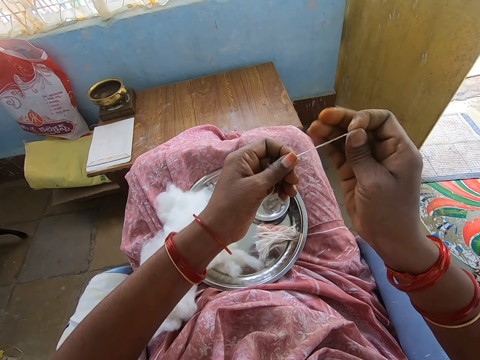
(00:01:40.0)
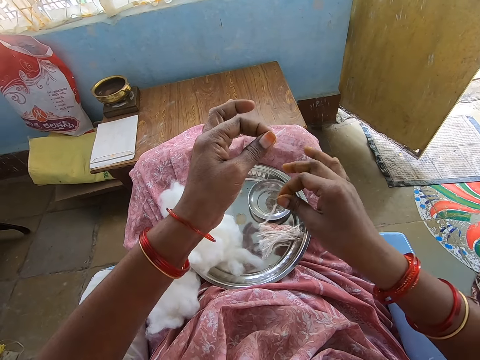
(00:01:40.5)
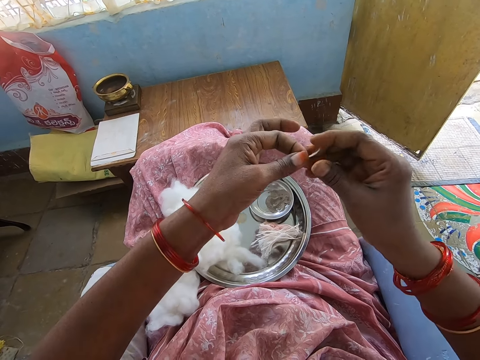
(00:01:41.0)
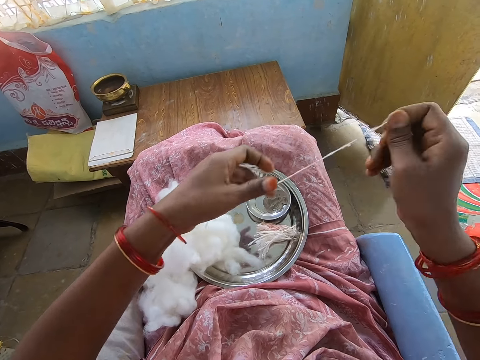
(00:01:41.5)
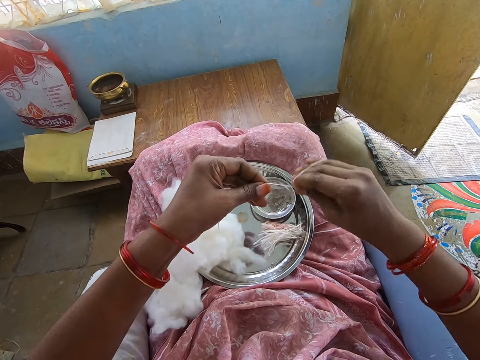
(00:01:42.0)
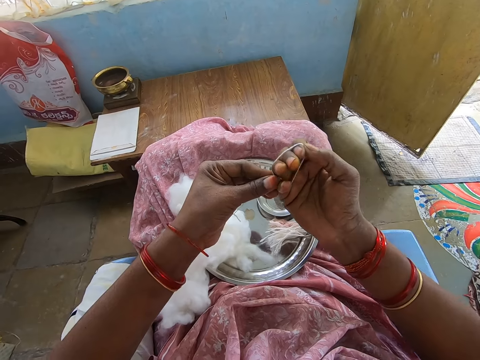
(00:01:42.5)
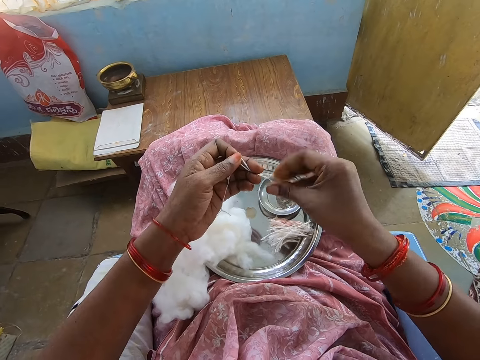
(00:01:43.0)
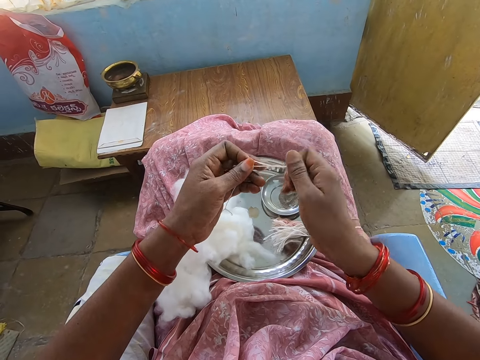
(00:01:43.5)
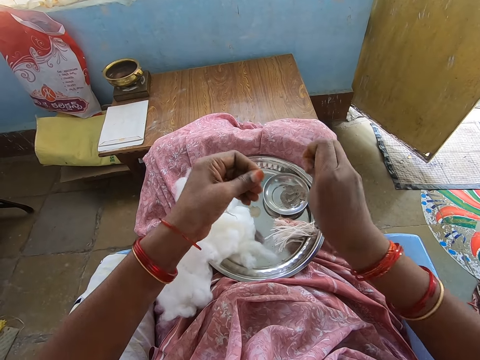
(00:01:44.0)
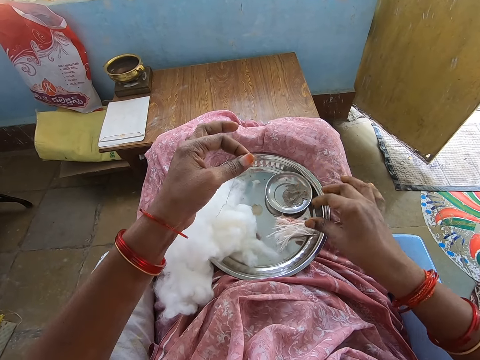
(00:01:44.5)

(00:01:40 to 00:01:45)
The camera wearer cuts the wool thread. They cut the wool thread again. They put the thread on the tray. They make a thread from cotton wool. They roll the thread on the hand. They fold the wool thread. They cut the wool thread. They put the thread on the tray.

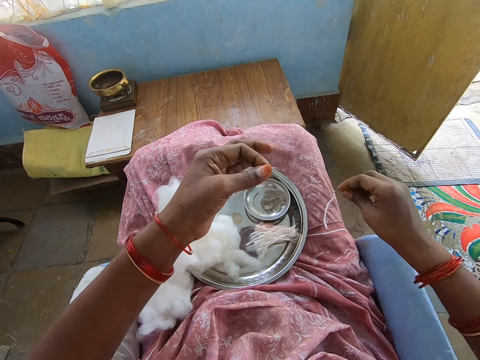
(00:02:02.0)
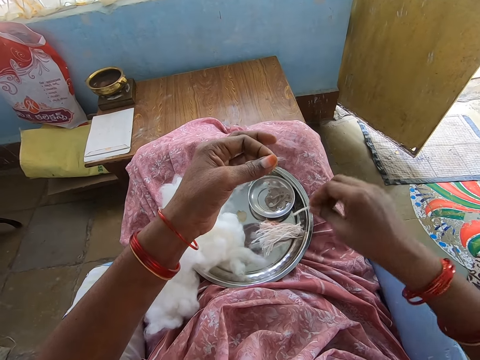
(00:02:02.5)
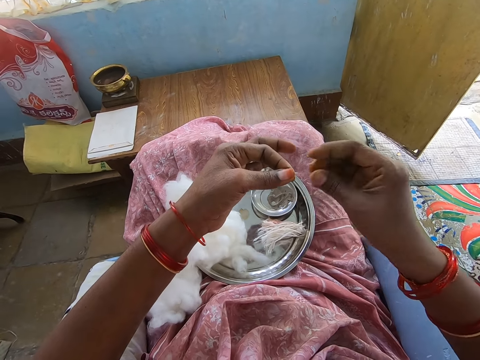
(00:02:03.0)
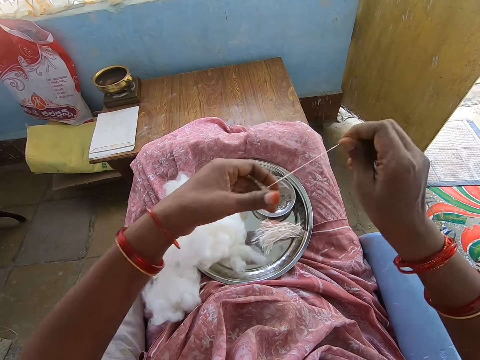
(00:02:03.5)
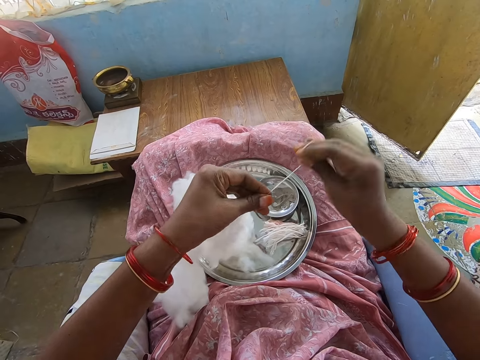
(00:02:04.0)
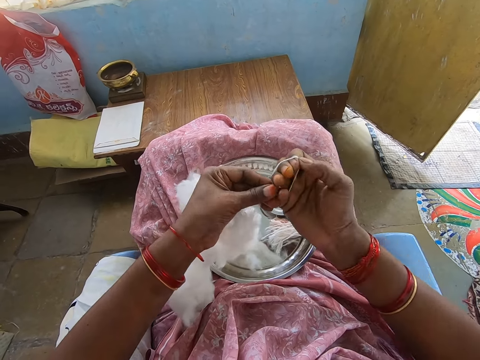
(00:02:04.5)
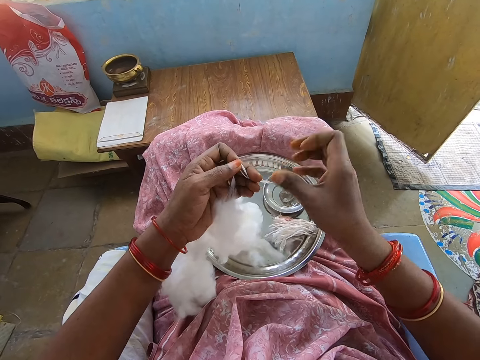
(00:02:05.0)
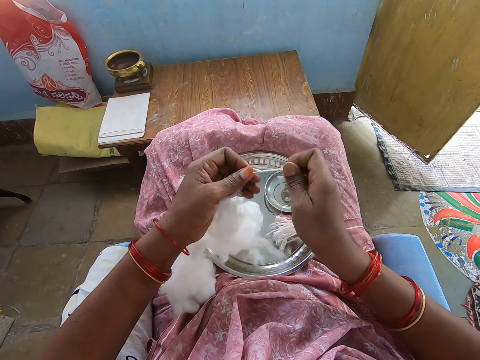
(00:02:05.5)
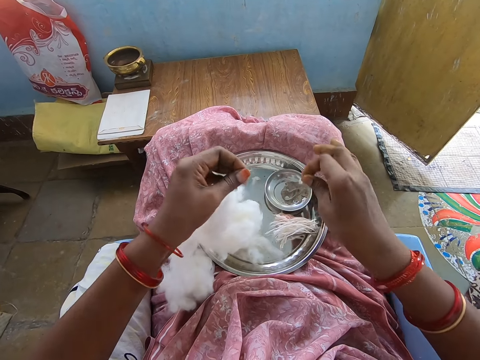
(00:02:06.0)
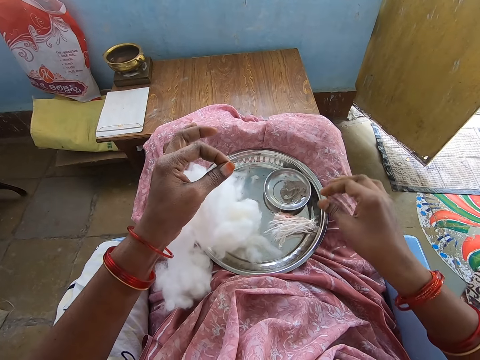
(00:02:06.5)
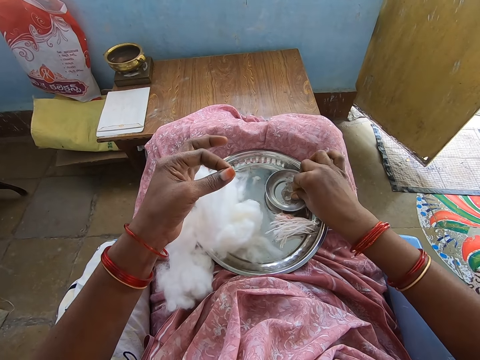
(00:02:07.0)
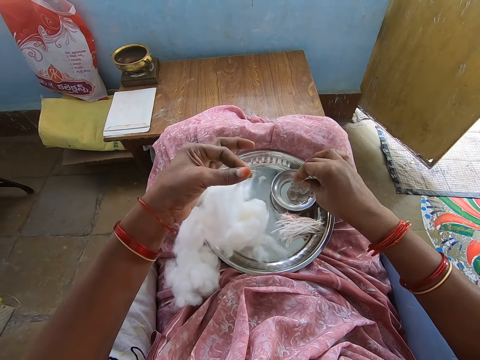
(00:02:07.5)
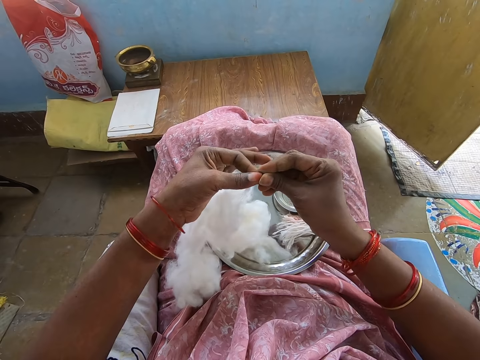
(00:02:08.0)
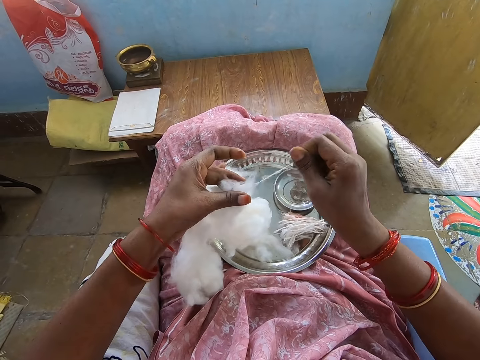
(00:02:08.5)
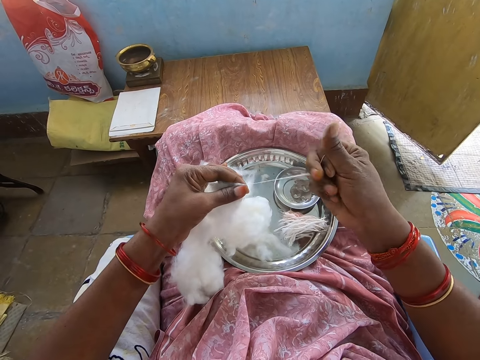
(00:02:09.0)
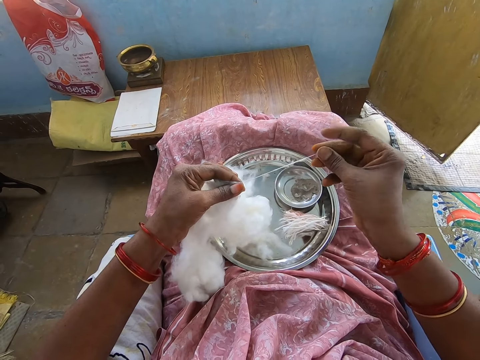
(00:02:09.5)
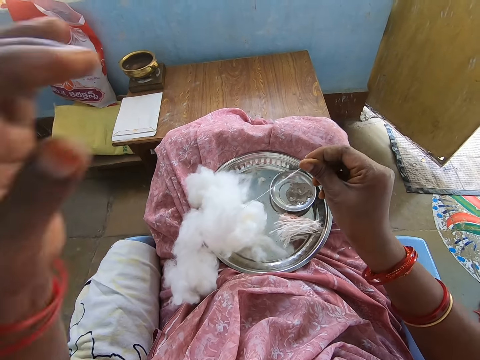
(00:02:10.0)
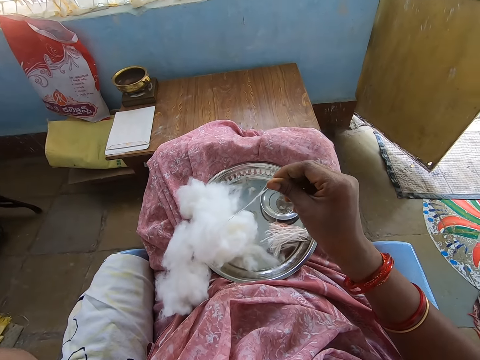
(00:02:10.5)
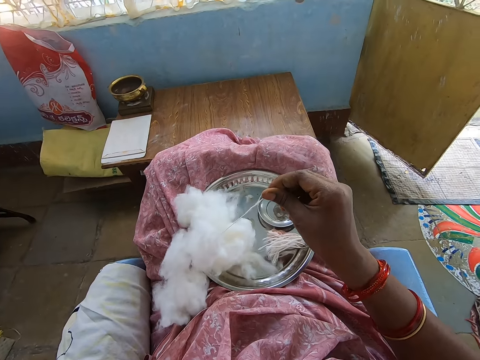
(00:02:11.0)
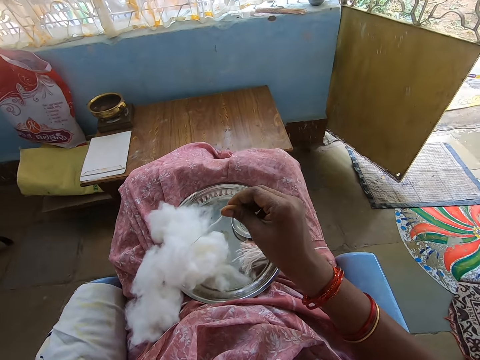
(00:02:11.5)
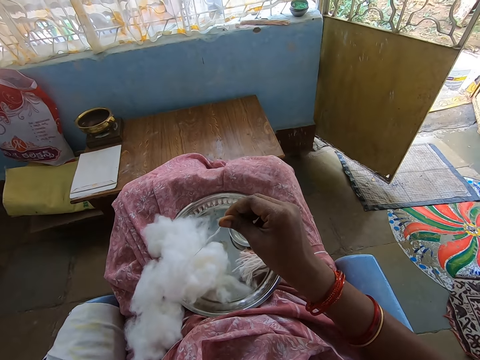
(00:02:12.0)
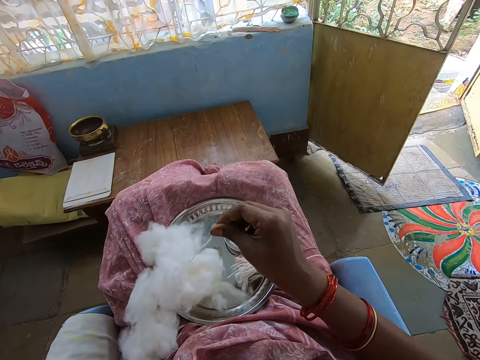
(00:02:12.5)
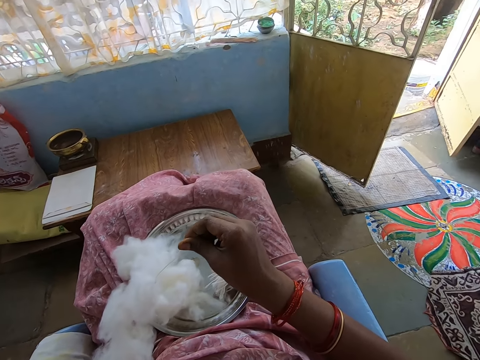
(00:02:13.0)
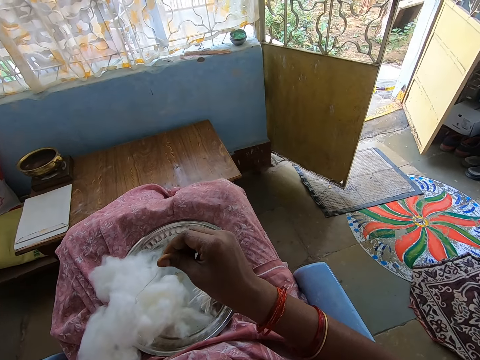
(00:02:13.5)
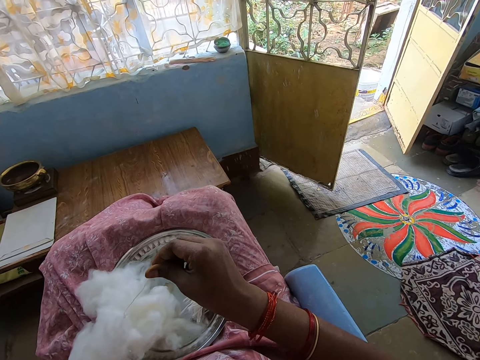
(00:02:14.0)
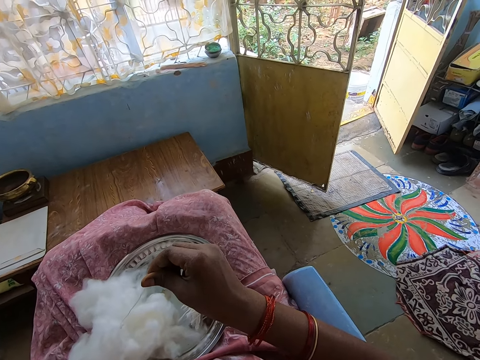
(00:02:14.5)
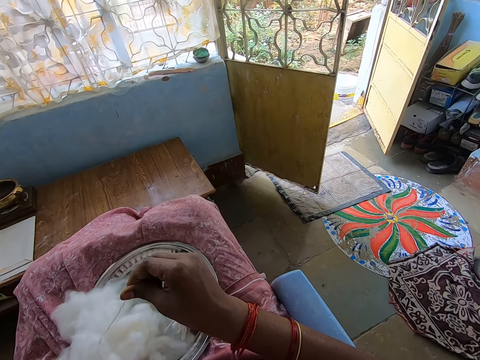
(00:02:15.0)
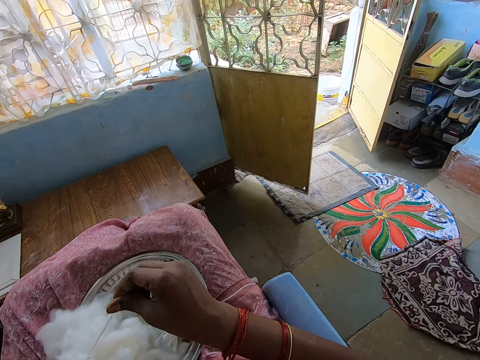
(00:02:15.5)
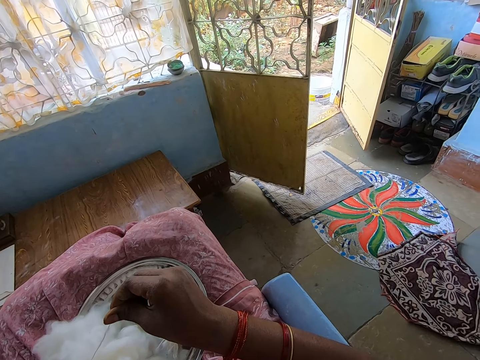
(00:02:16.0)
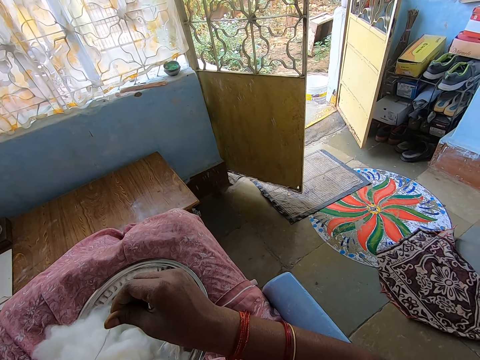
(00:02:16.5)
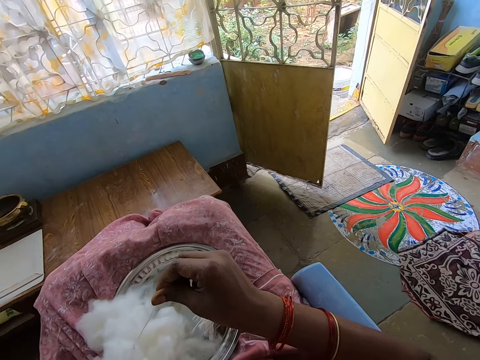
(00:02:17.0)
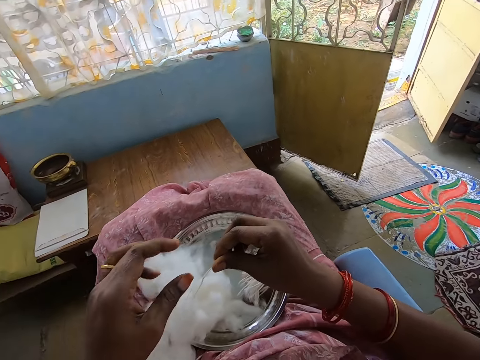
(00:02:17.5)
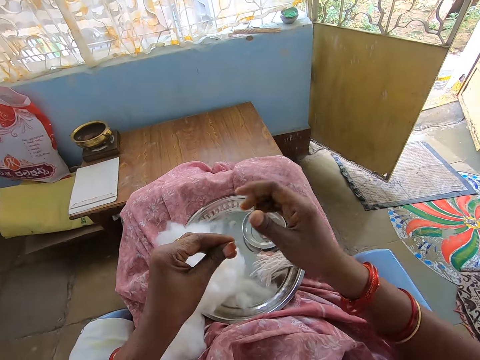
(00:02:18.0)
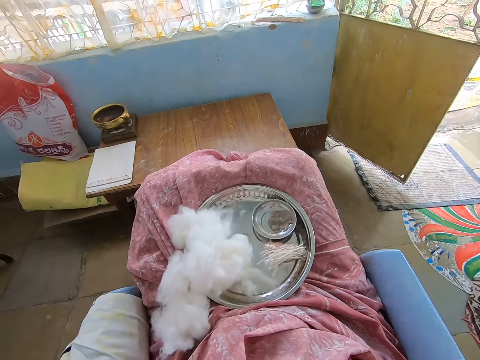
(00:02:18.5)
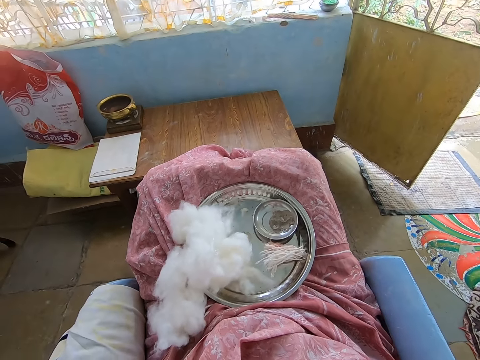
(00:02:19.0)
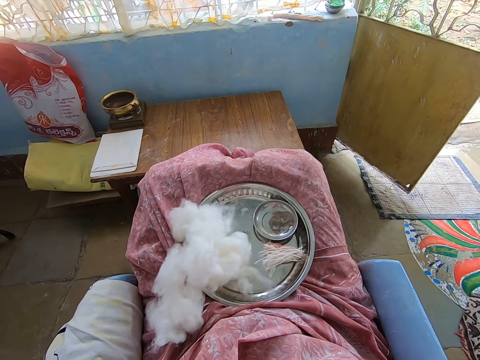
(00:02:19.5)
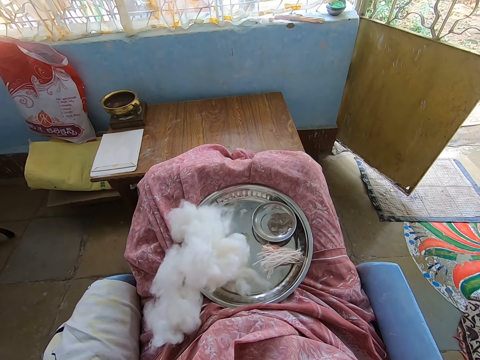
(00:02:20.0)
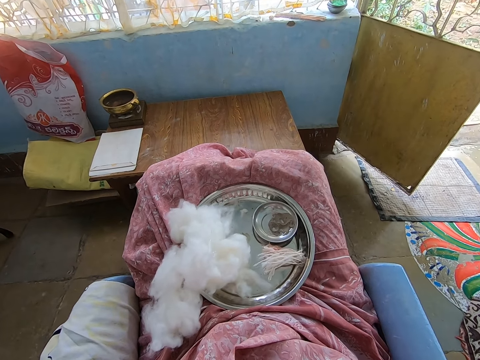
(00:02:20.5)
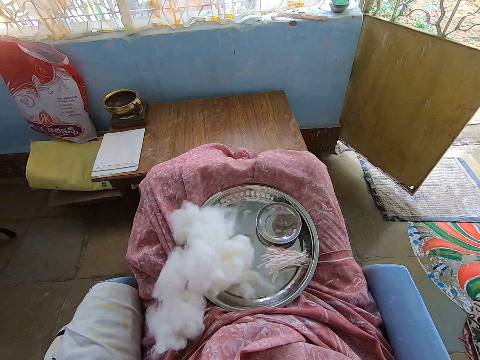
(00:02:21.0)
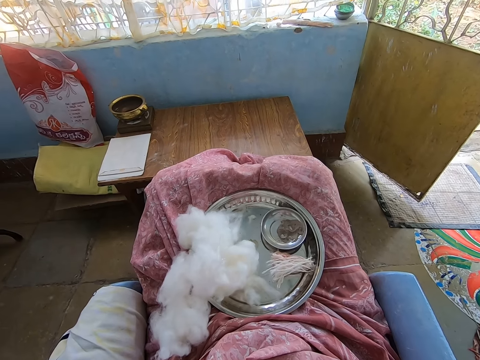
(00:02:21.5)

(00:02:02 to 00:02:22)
The camera wearer picks up the folded wool. She puts the wool thread down on the tray. She makes a thread from cotton wool. She folds the wool thread. She rolls the thread on the hand. She cuts the wool thread and puts the wool thread down on the tray. She touches powder in the bowl. She makes a thread from cotton wool. She pulls the thread. She pauses cutting the wool. She puts her hand up. She talks to people. She touches the thread. She lifts up the hand. She adjusts the camera.
